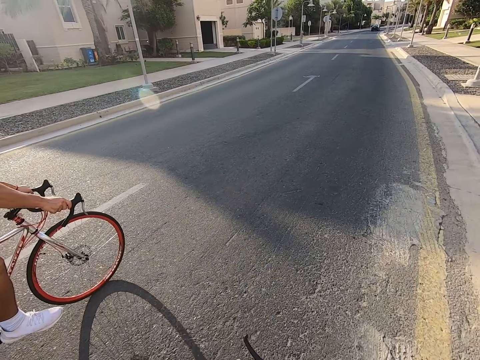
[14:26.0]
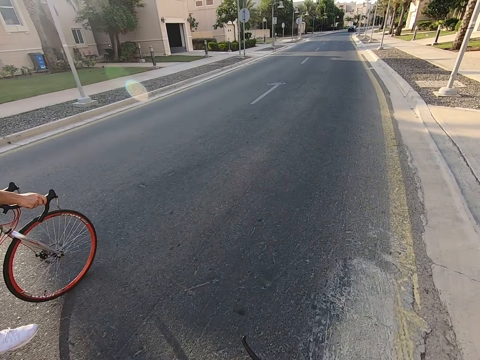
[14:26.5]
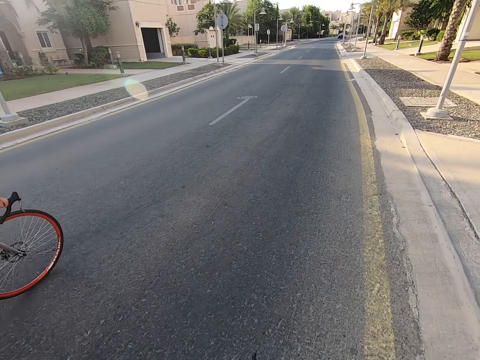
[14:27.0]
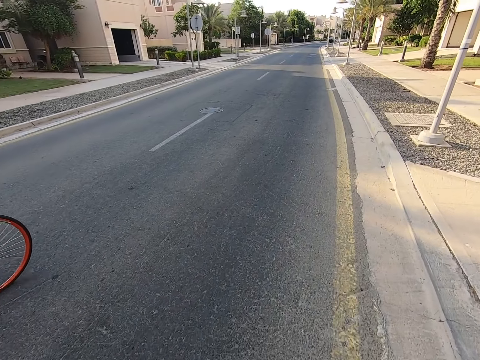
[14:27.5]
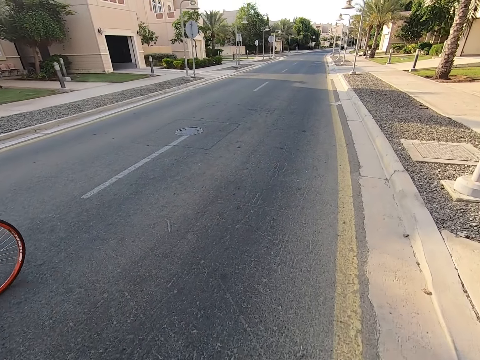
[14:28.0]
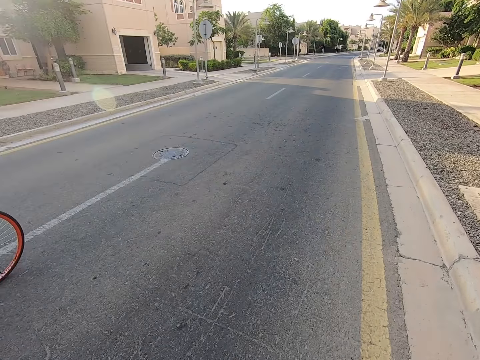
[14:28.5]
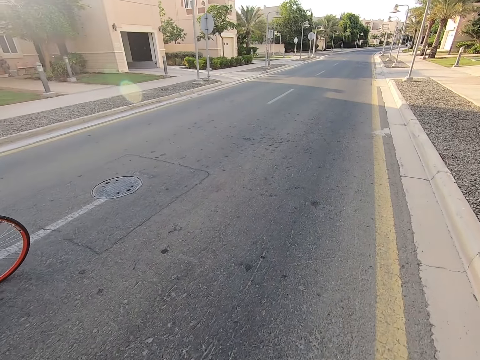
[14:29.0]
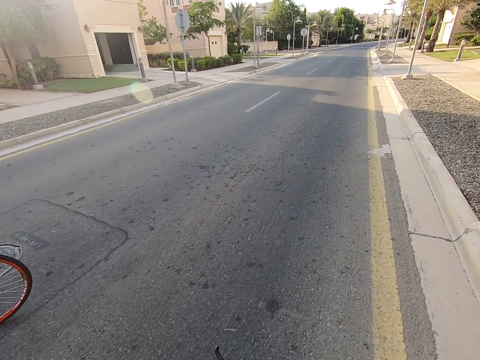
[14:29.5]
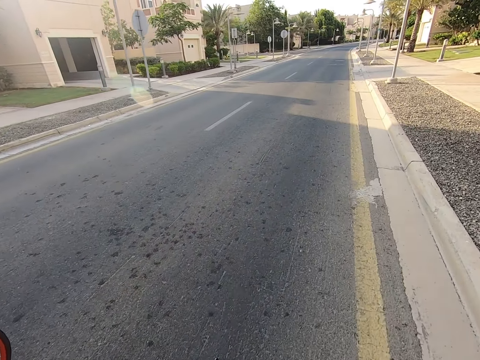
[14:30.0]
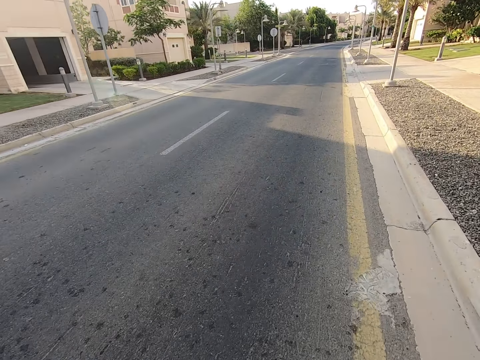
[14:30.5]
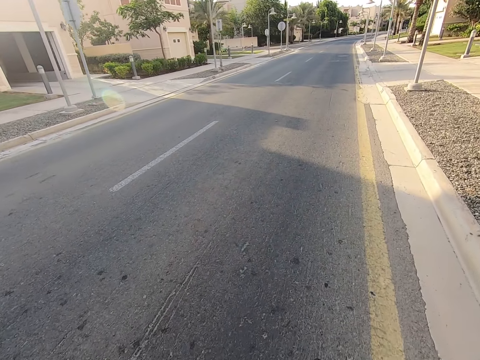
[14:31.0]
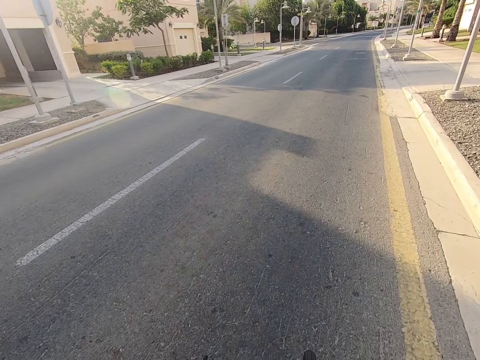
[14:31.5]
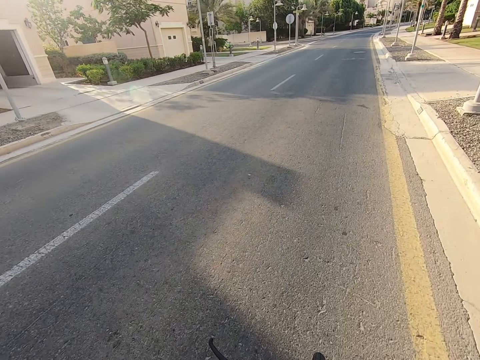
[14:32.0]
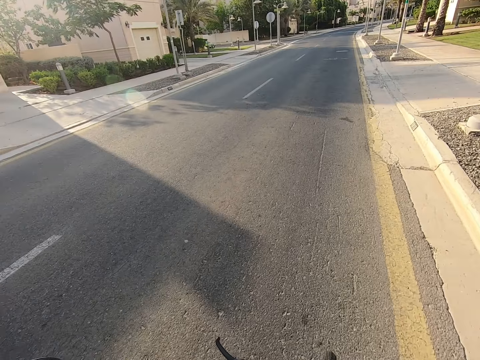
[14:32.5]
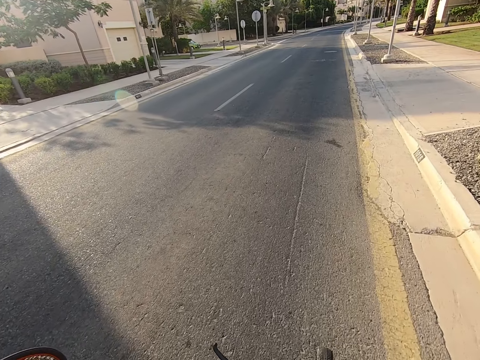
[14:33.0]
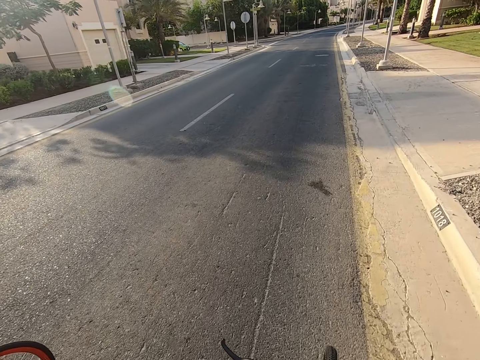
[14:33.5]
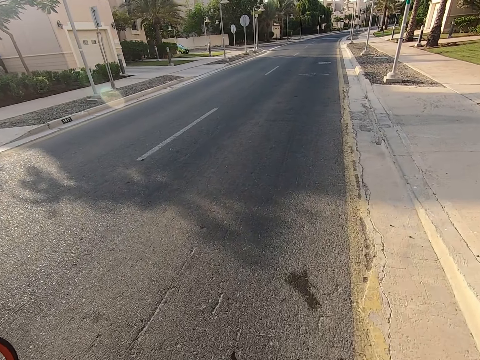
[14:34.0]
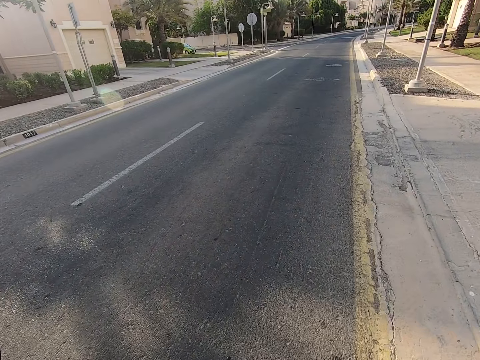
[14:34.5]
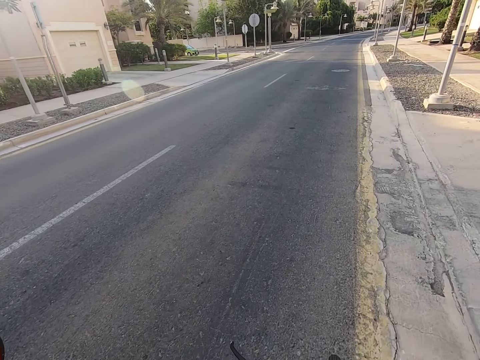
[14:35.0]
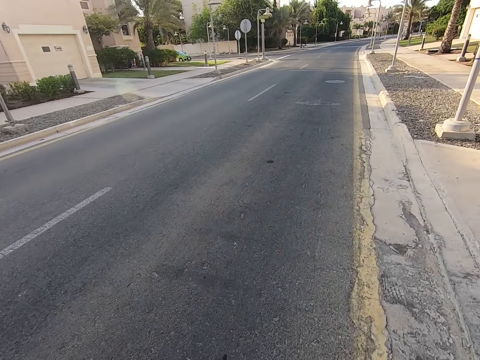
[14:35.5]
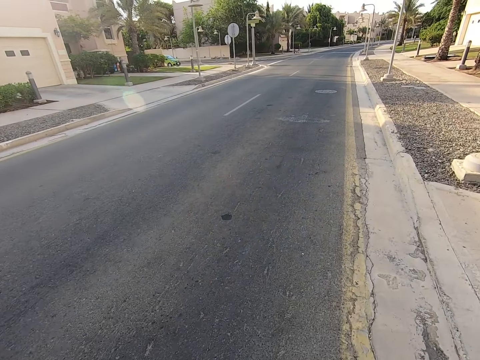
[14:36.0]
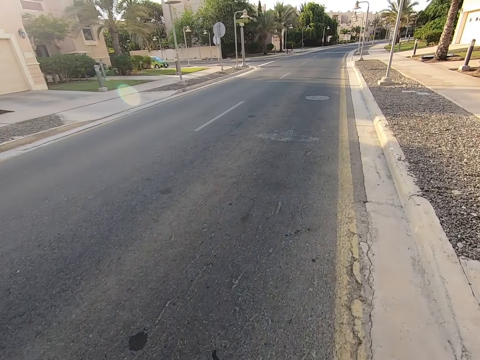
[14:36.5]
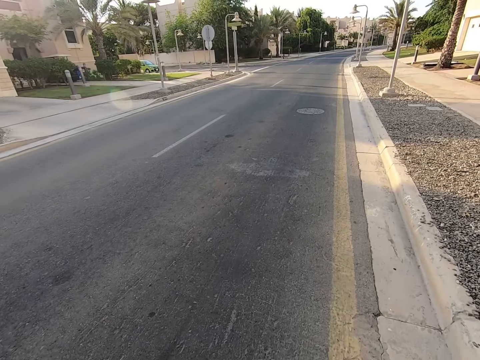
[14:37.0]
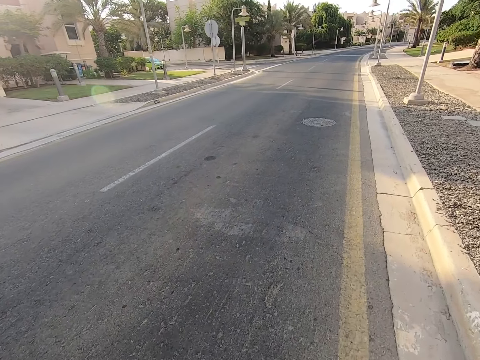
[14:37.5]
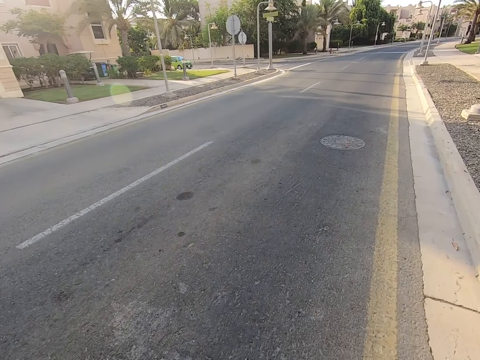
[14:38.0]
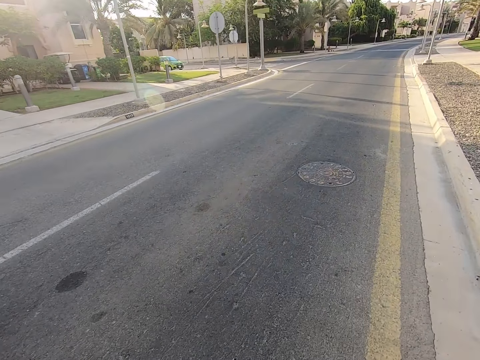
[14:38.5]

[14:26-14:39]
The camera wearer rides a bicycle on the road.

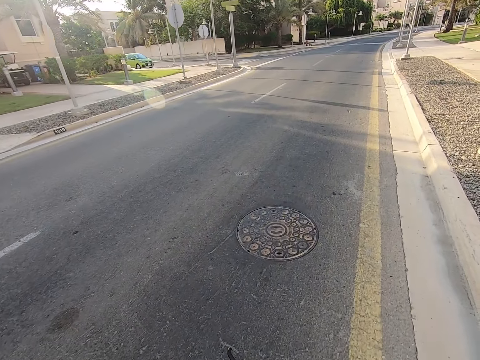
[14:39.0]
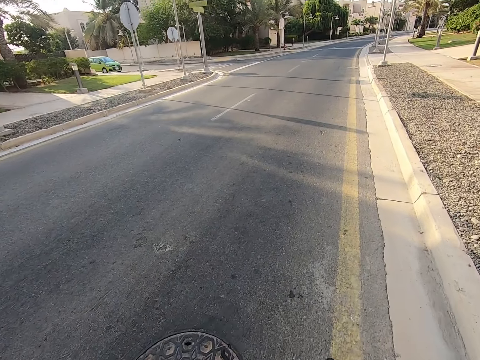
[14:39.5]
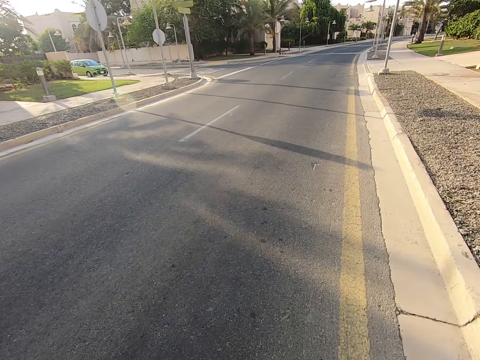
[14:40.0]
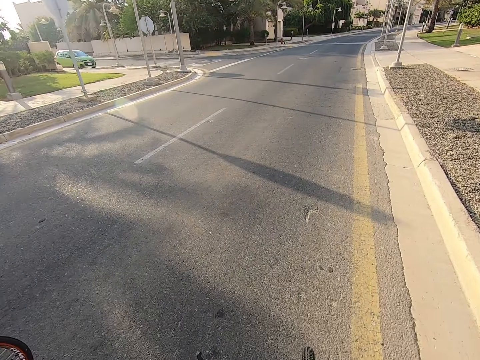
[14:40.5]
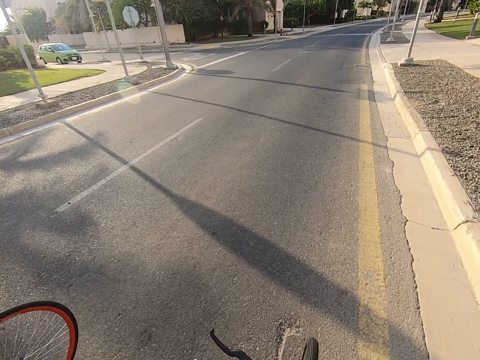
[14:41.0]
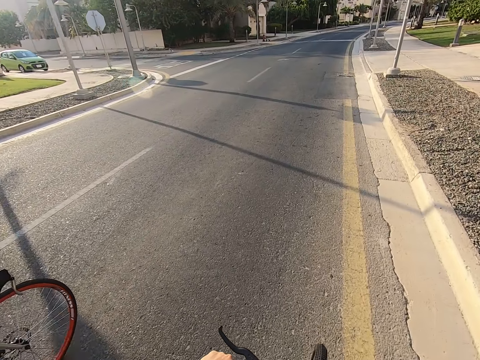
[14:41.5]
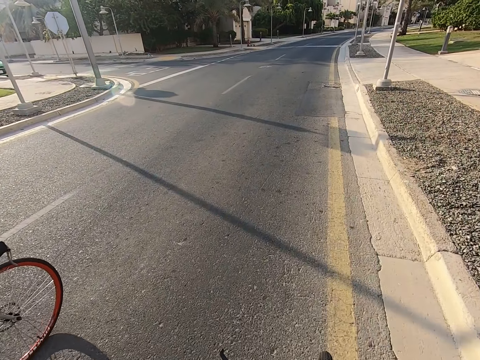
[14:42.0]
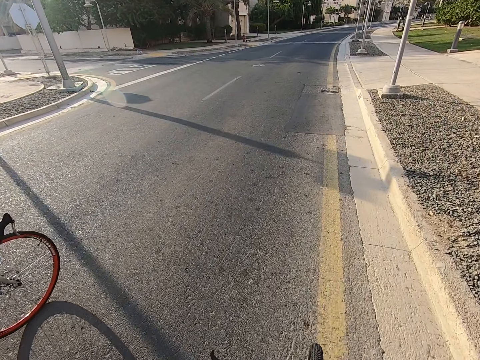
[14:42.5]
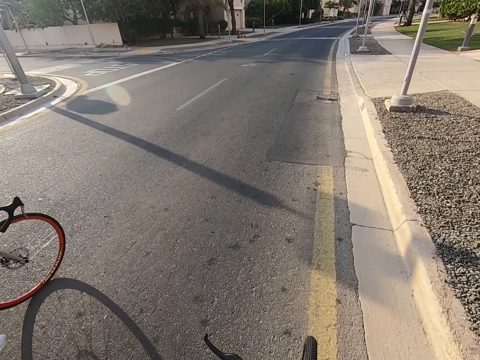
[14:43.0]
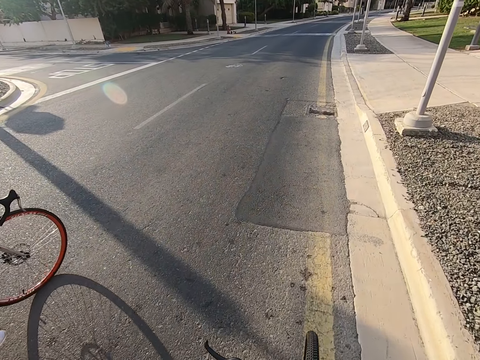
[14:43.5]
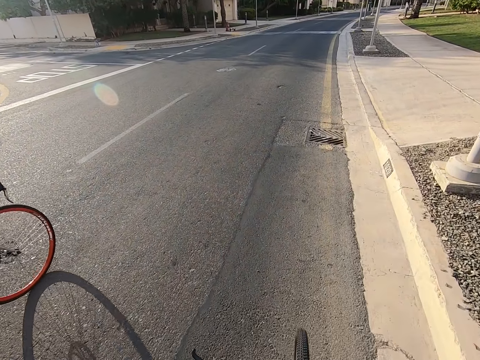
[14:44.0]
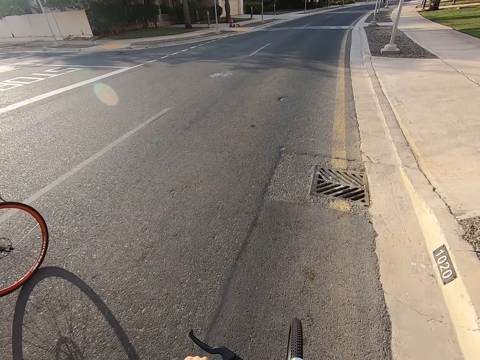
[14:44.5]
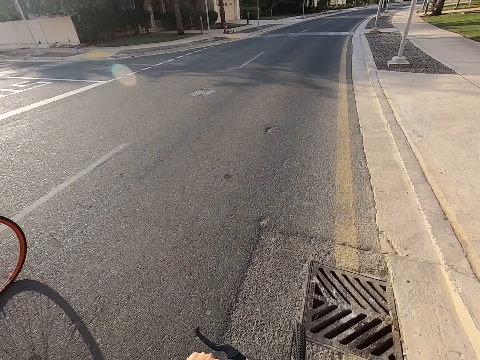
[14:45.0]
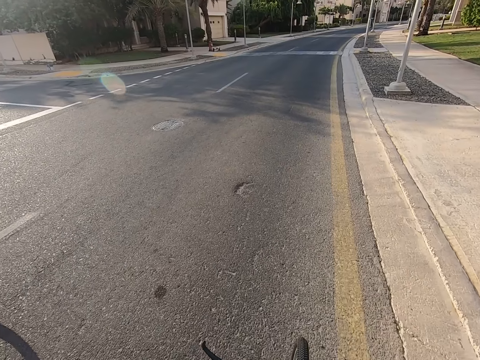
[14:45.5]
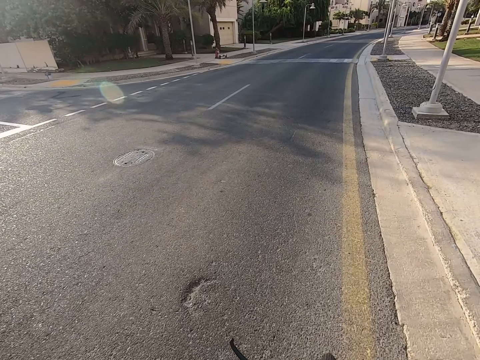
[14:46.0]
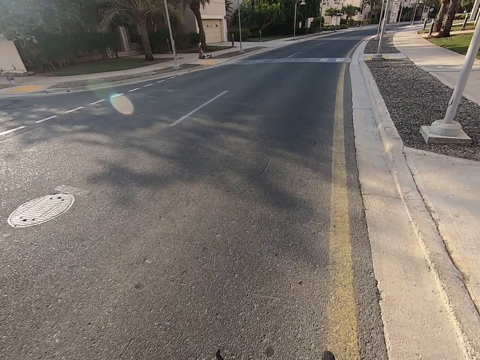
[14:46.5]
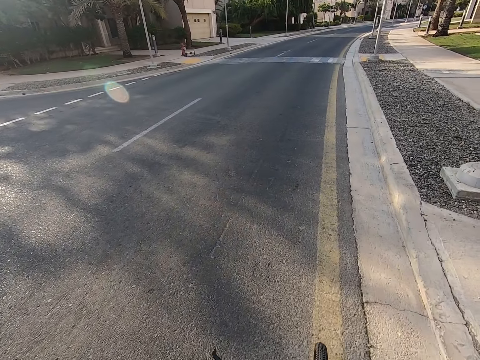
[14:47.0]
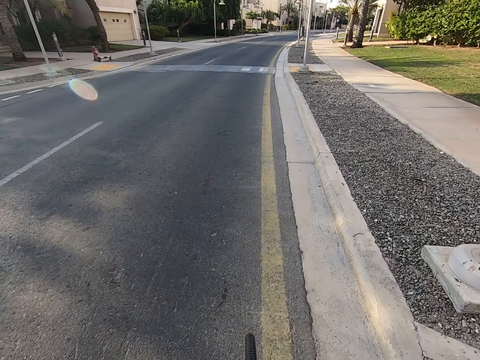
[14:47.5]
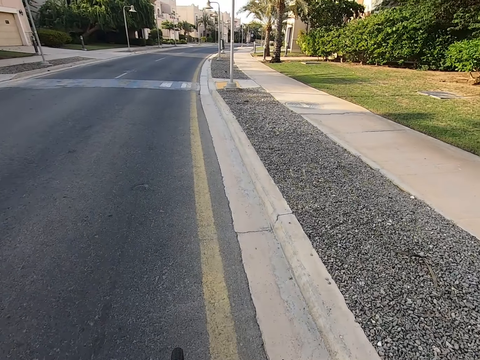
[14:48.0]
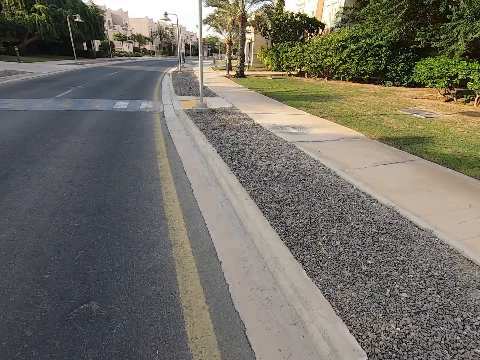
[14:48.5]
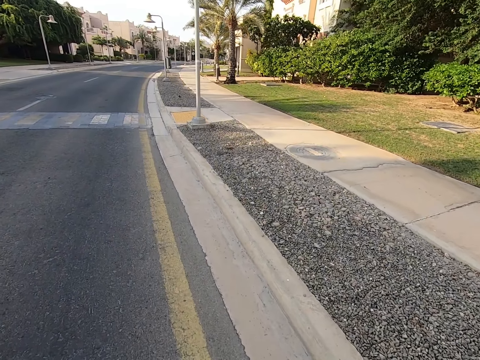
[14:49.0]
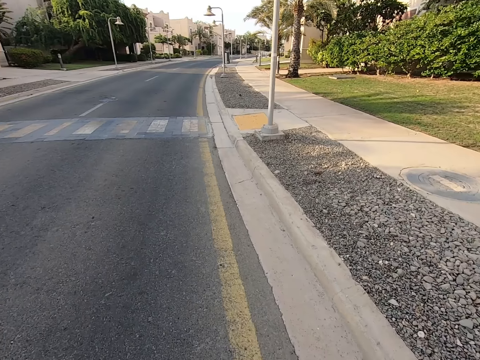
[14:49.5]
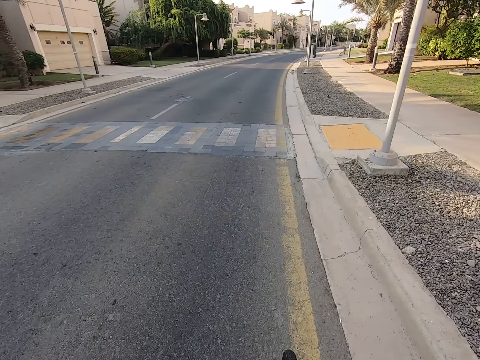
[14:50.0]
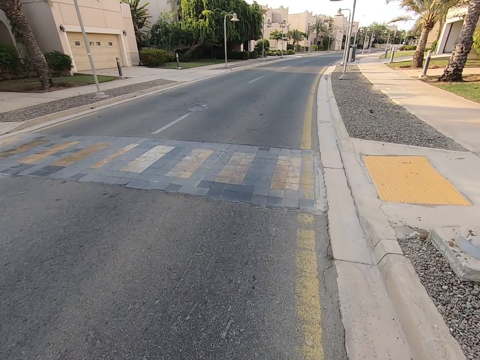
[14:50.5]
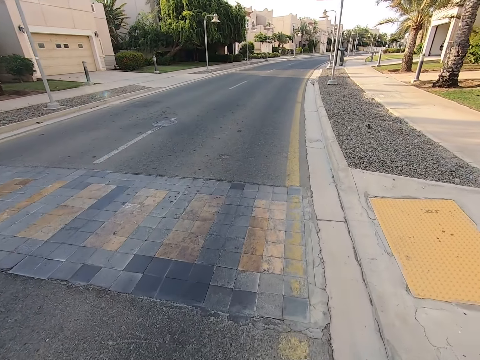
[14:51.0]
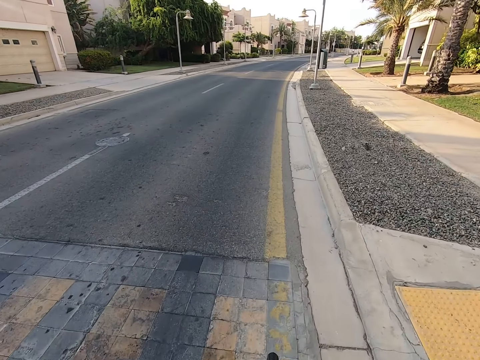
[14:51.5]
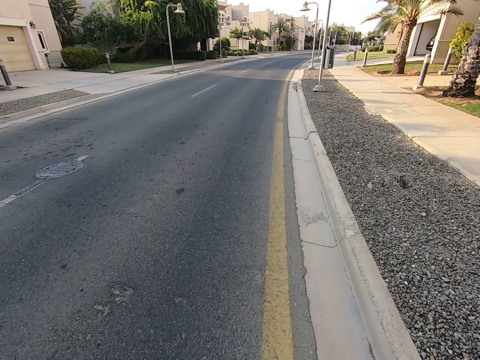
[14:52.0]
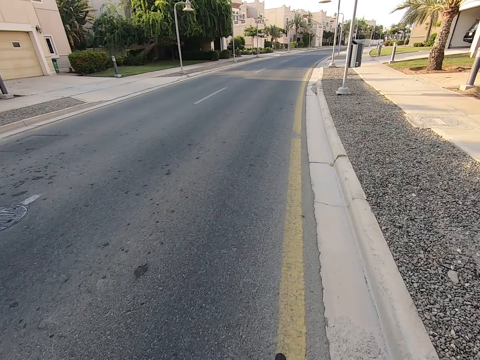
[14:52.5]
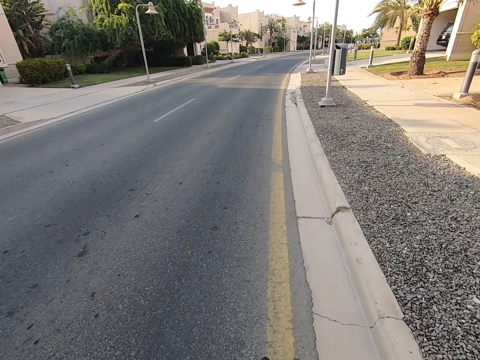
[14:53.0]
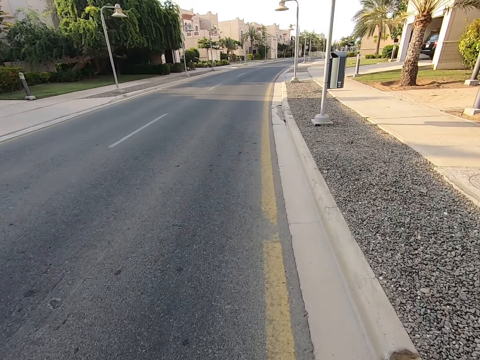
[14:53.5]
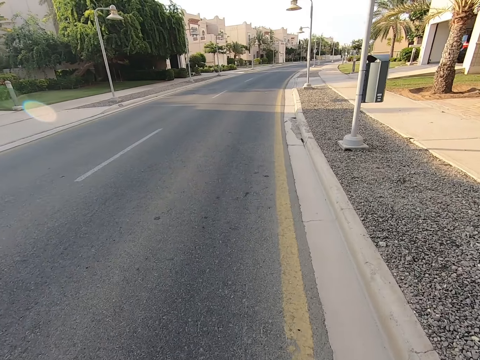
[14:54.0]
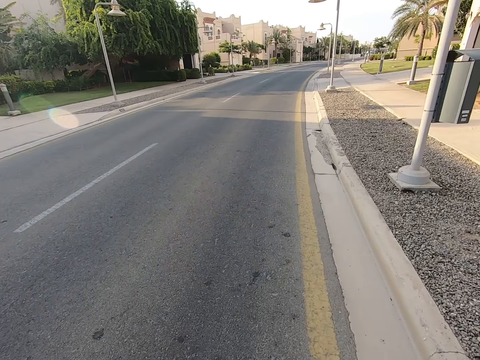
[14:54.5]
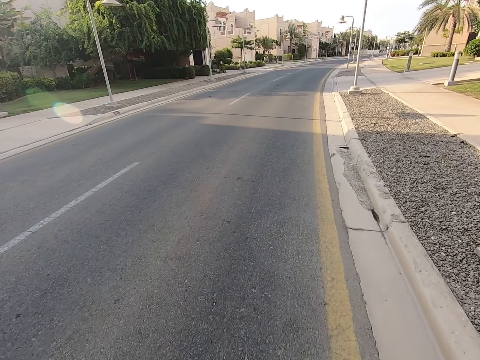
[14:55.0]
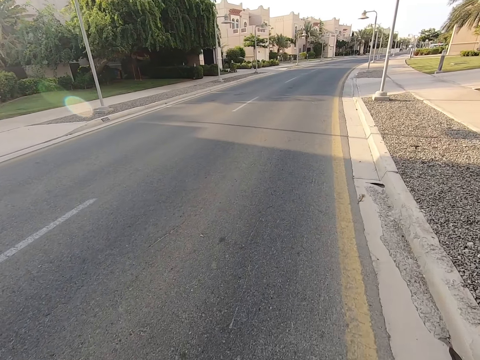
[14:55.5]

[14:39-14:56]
A man rides a bicycle on the road. The camera wearer rides a bicycle on the road. They look around the road. They ride the bicycle on the road.
